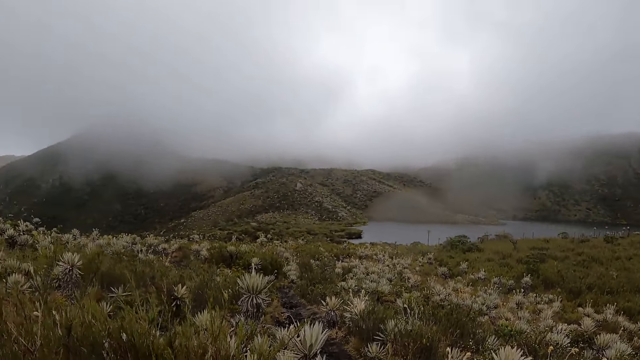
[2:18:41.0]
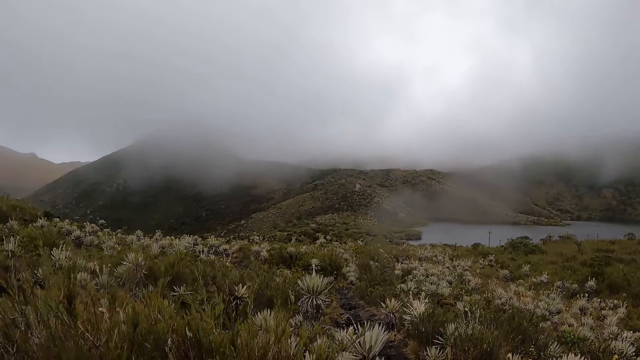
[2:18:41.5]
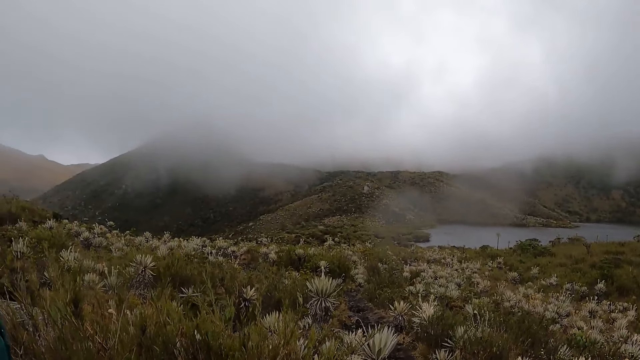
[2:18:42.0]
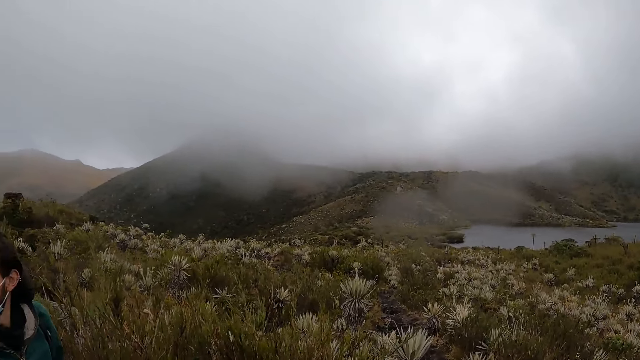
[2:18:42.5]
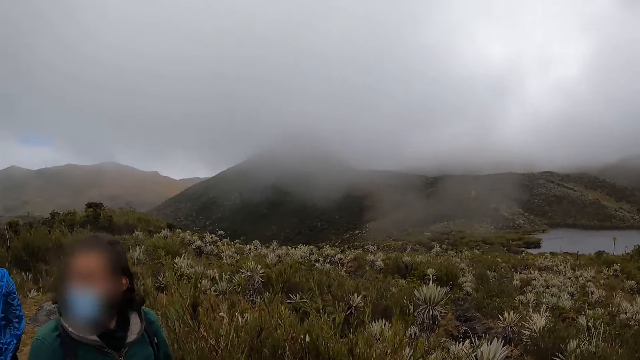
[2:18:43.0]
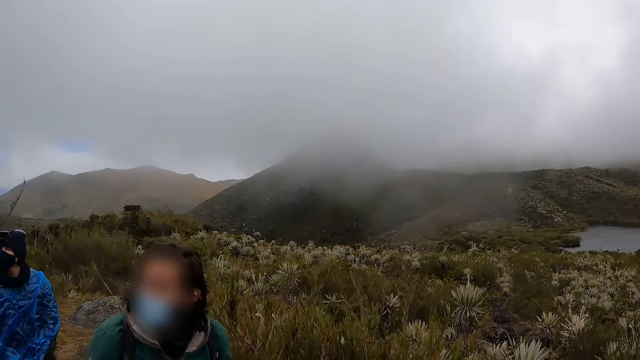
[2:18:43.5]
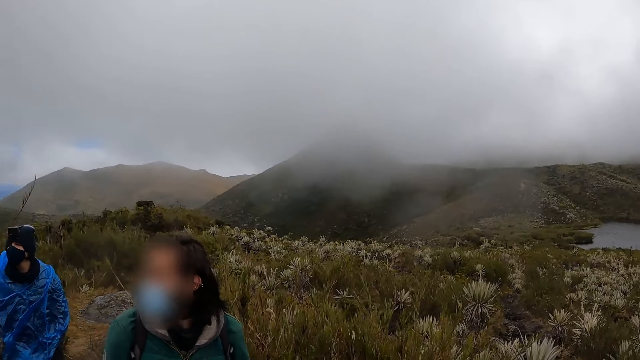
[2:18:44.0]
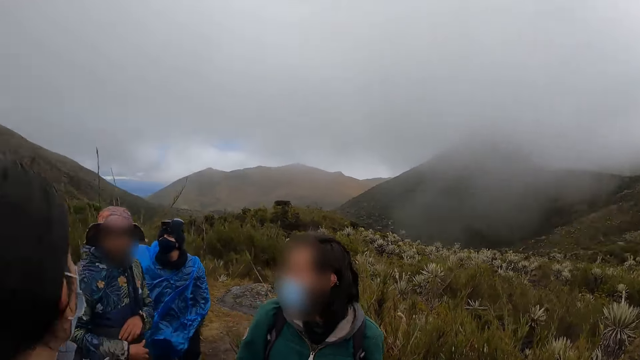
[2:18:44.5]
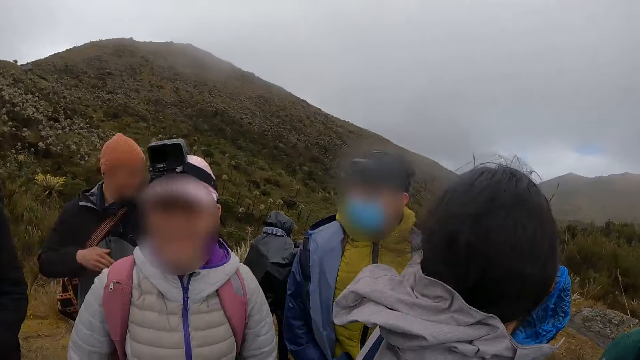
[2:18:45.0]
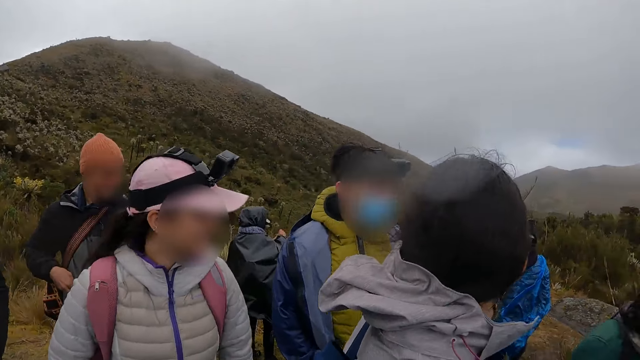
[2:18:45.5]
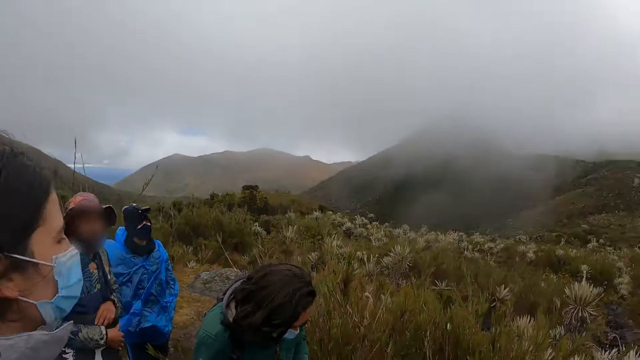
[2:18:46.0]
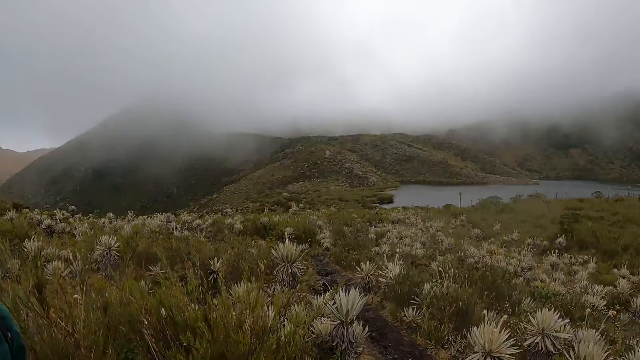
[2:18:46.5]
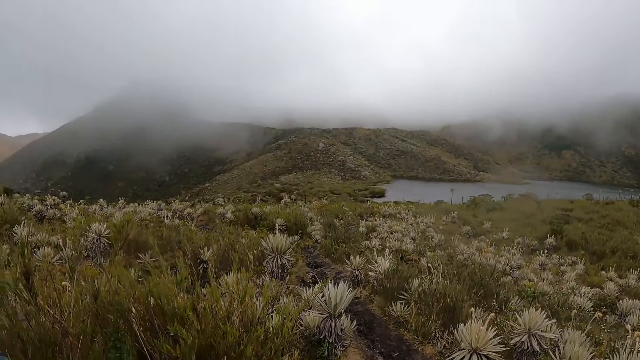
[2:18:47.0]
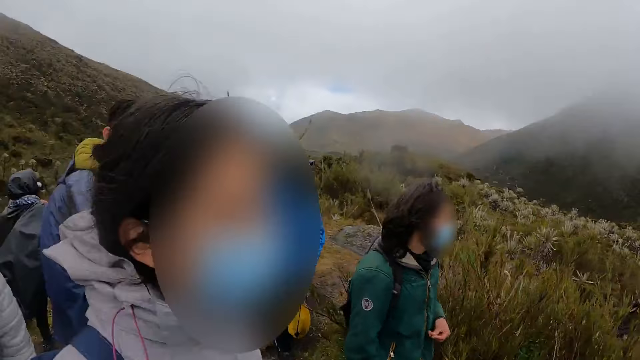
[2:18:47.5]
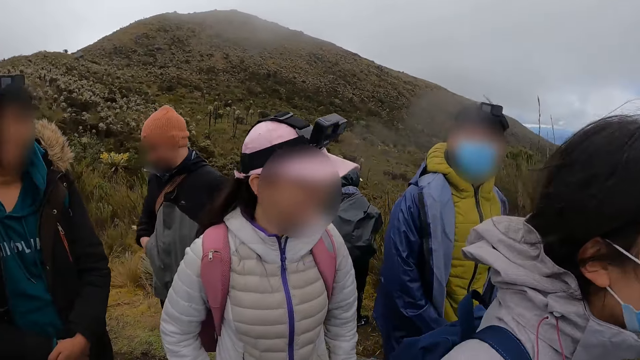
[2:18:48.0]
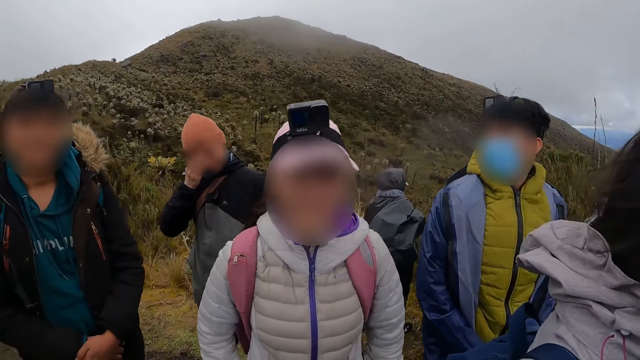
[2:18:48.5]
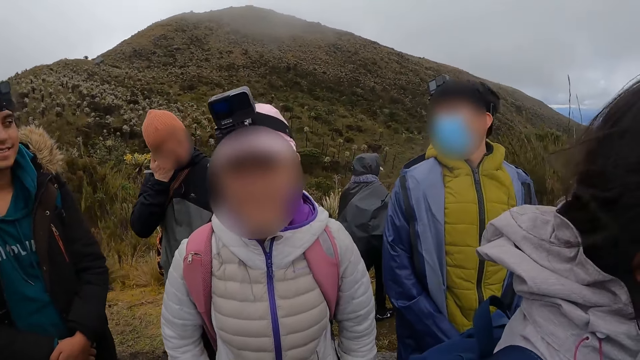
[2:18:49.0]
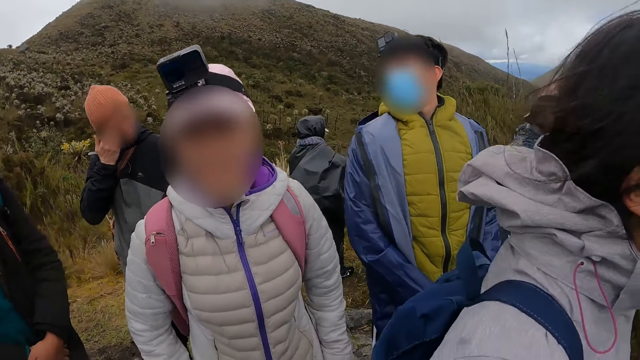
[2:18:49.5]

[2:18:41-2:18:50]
The camera wearer looks around the surroundings.

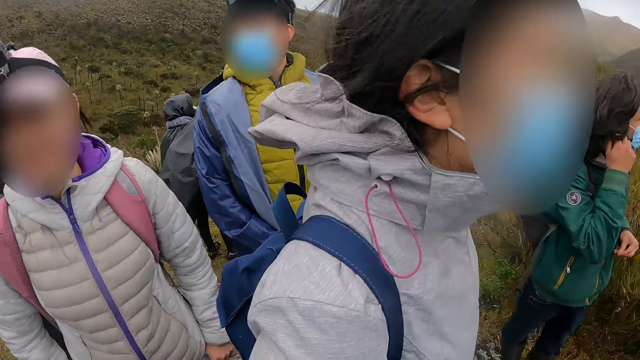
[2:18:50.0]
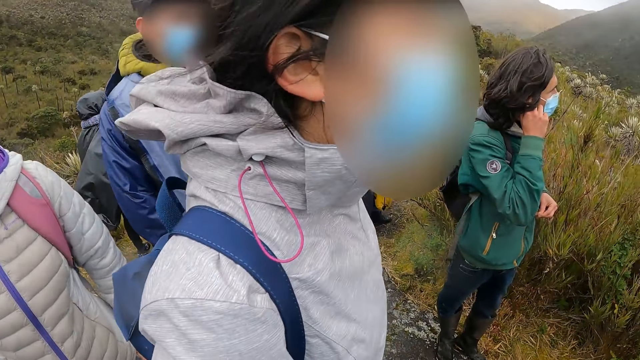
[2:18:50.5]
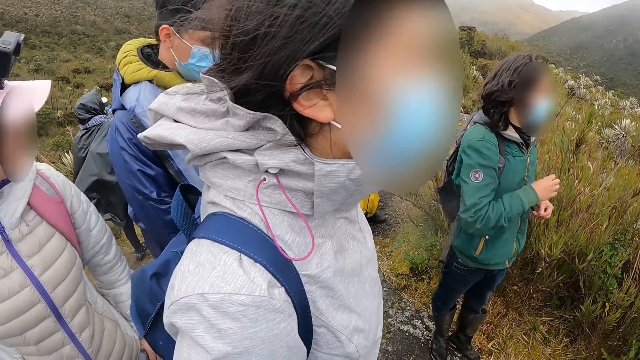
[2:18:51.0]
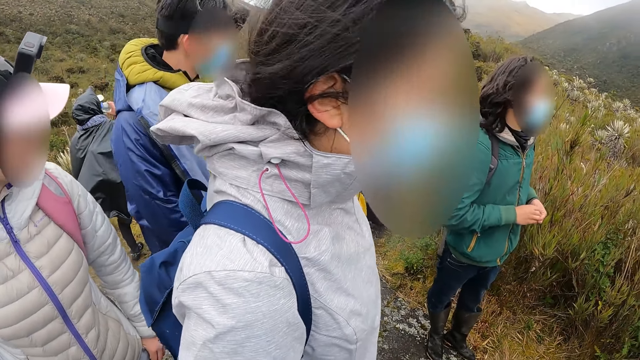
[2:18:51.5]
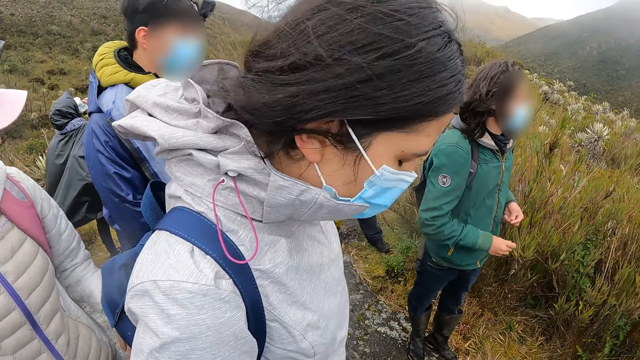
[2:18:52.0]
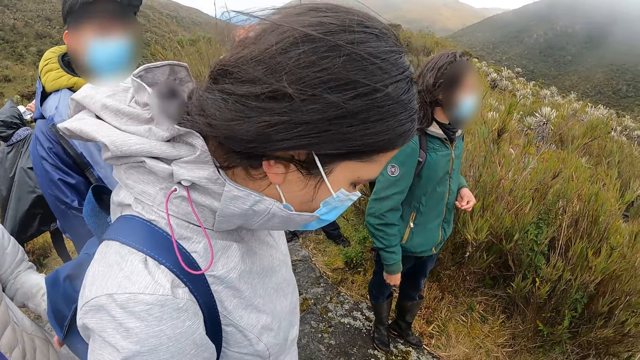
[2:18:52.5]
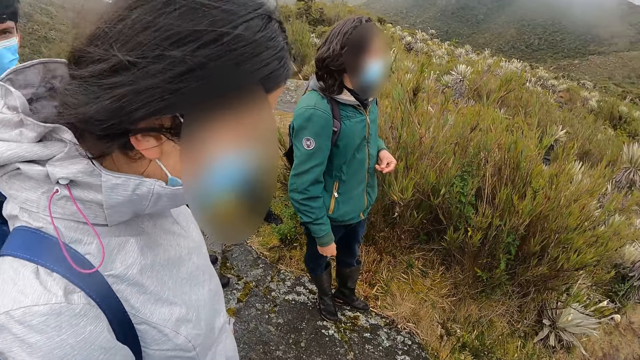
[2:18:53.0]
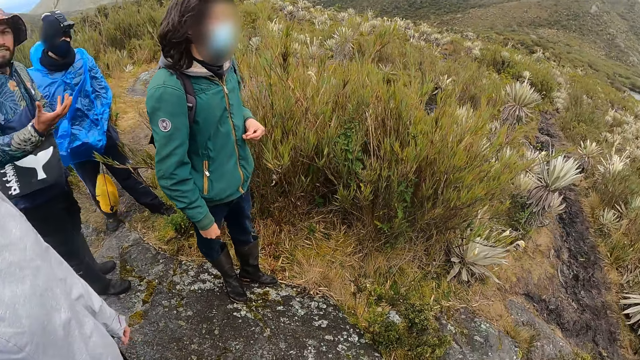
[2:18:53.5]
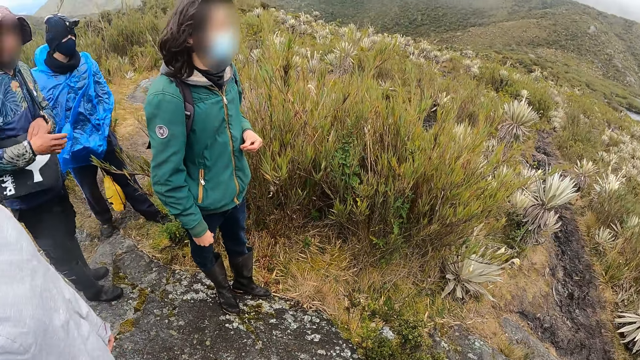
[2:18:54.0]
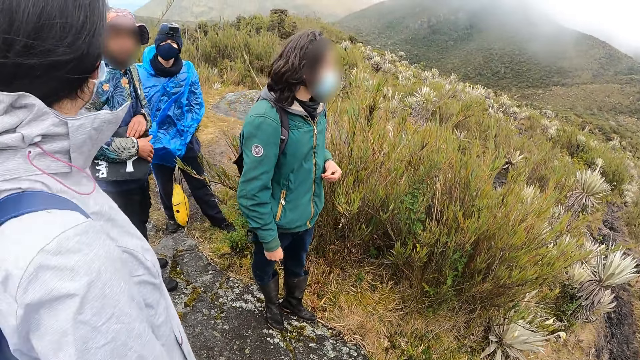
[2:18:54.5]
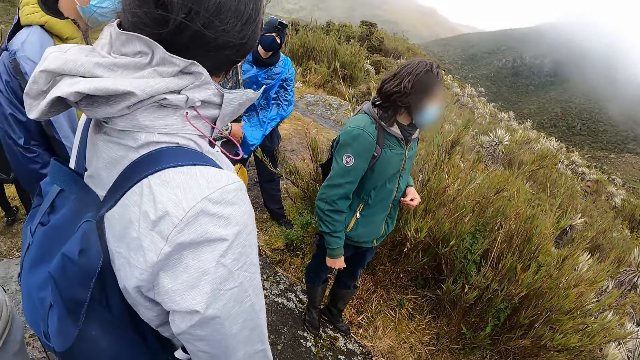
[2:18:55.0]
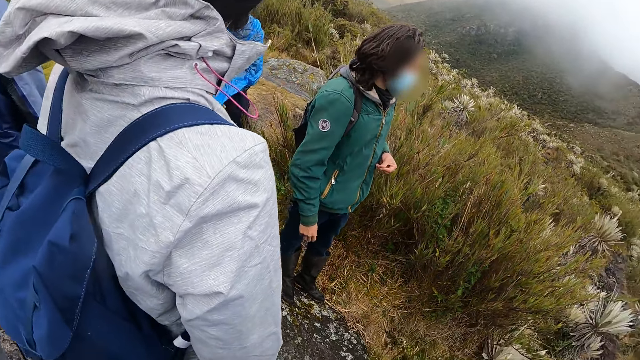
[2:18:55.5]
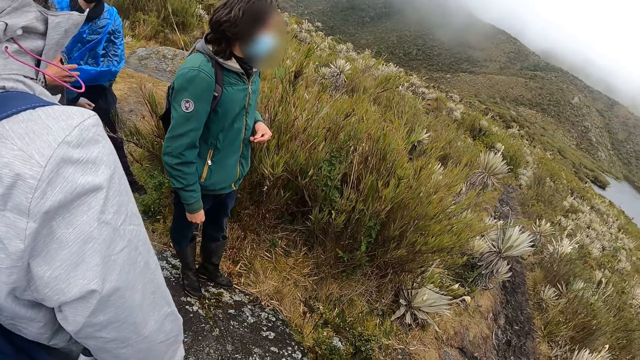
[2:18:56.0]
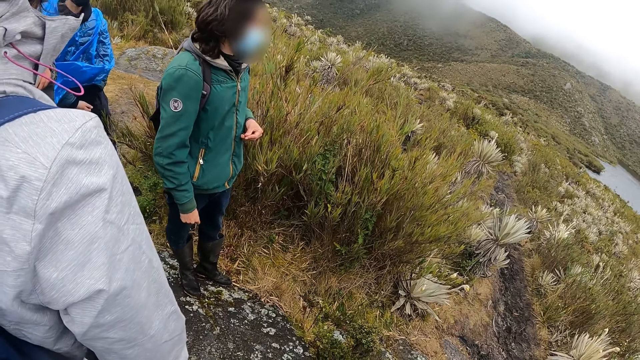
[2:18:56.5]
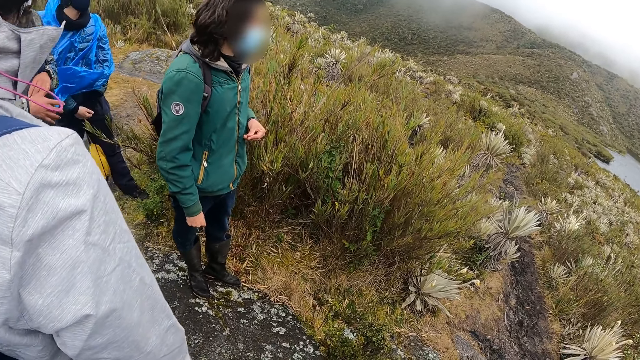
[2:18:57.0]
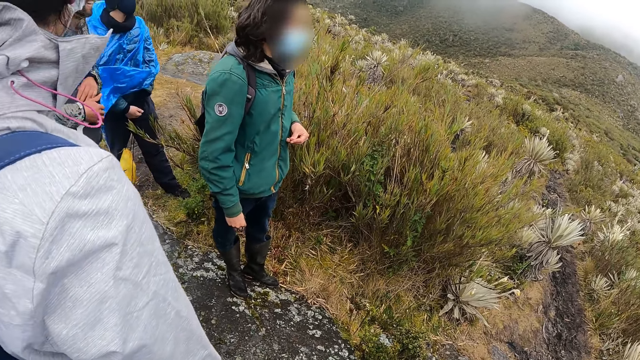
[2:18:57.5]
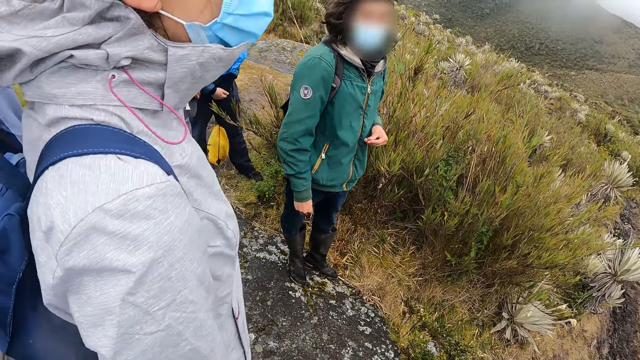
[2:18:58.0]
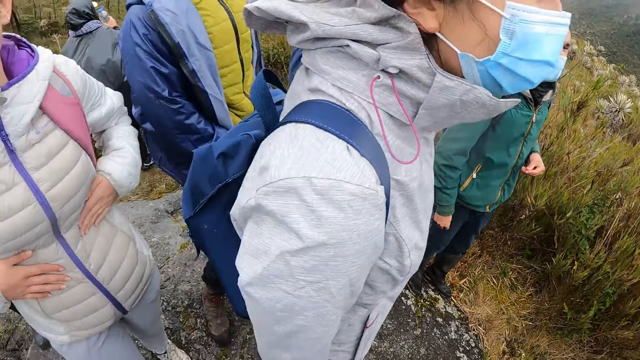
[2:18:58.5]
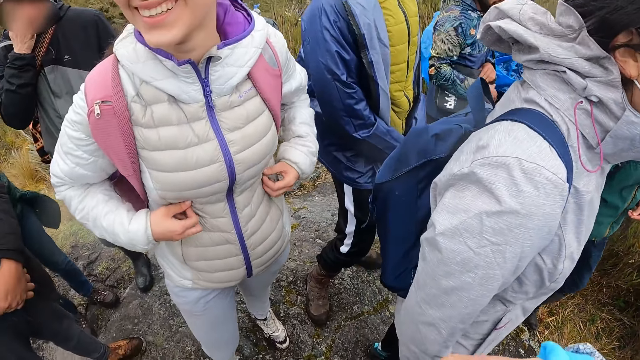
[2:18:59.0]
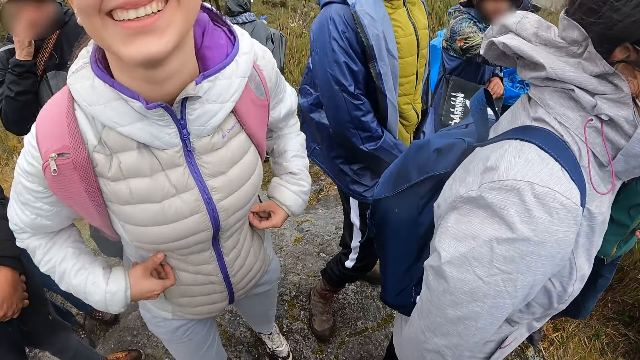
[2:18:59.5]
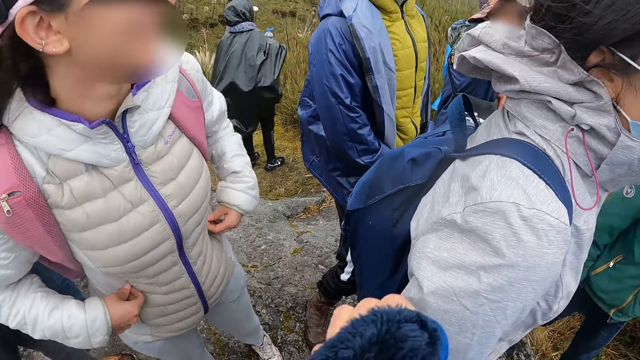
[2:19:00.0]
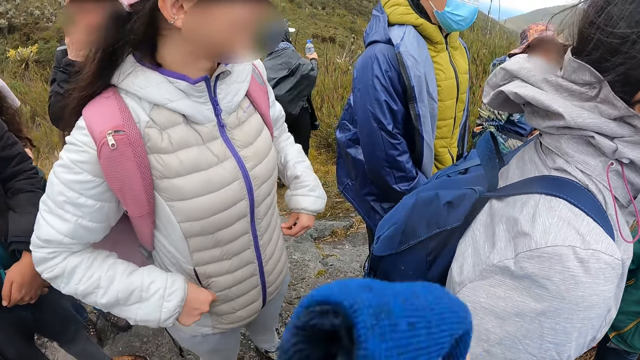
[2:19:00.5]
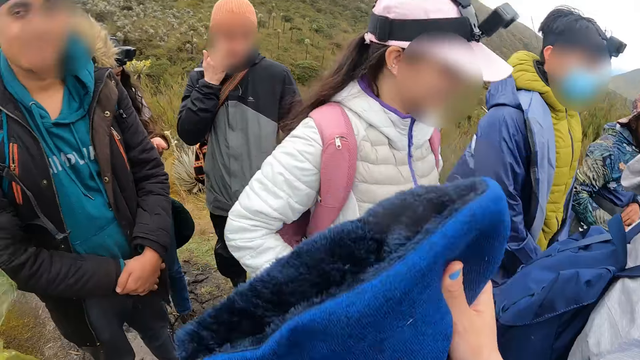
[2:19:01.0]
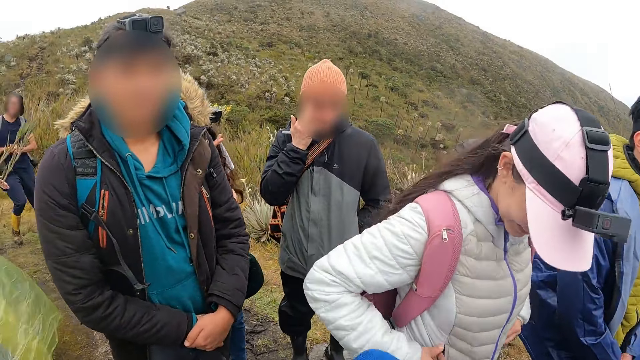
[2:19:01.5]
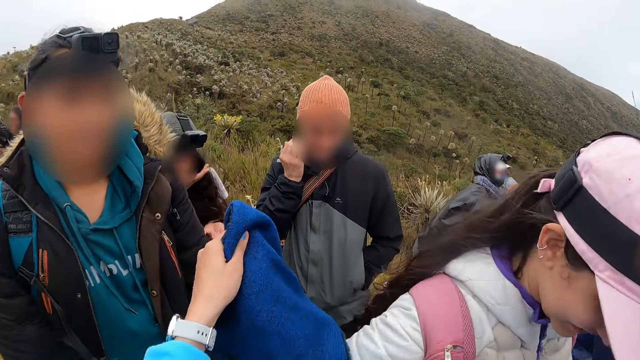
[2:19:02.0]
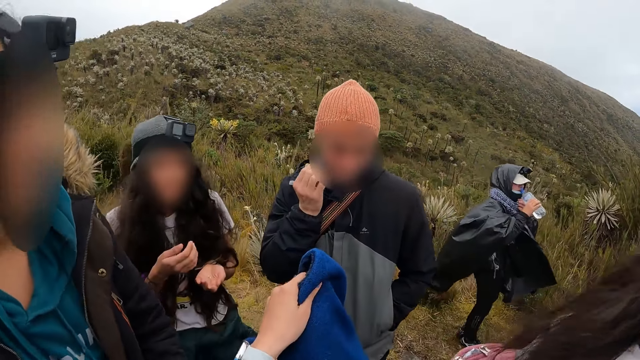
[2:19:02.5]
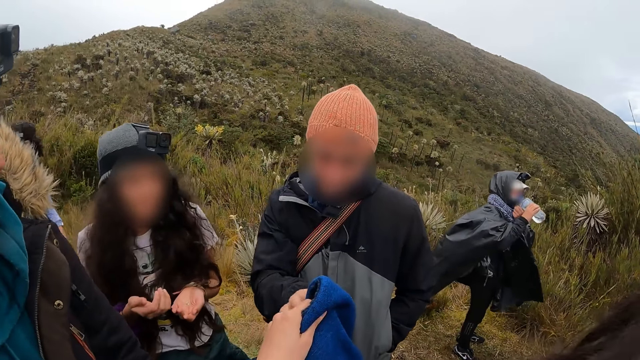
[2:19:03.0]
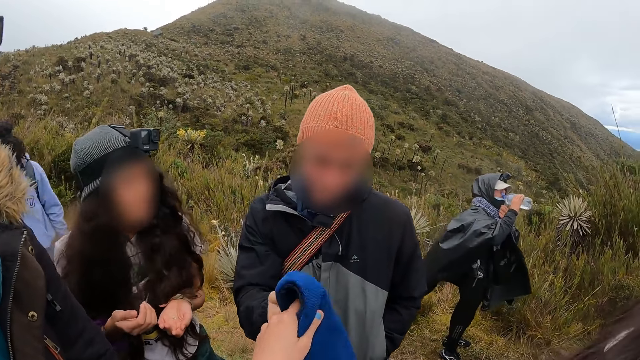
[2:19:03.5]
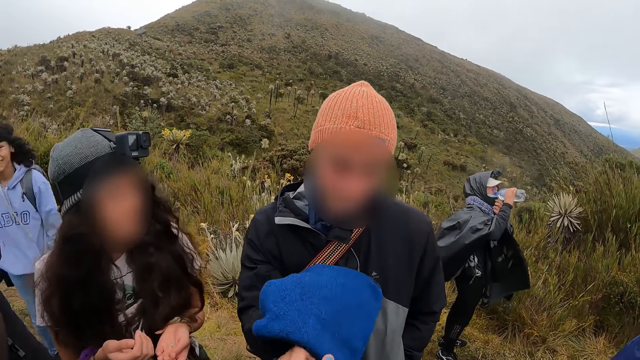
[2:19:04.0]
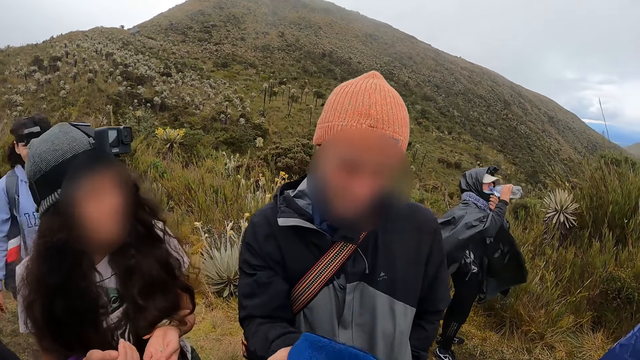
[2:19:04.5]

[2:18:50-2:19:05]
The camera wearer stares at a person, another person and a third person and other friends. She holds a jacket with her right hand. She moves the cloth. She holds the jacket with her left hand. She passes the jacket to a man with her left hand. The man touches the cloth.
